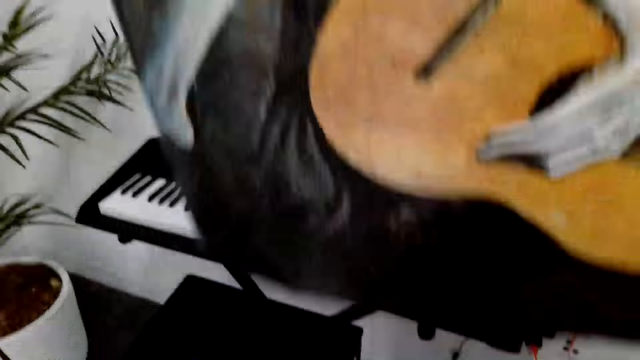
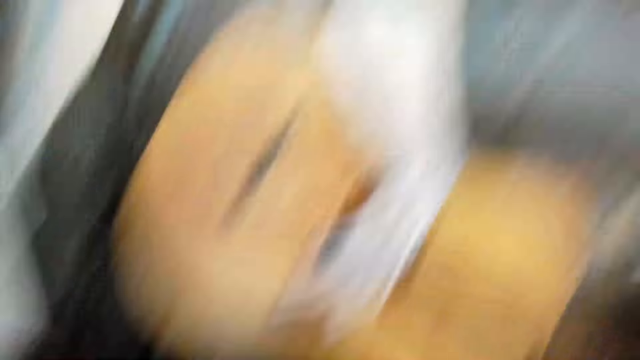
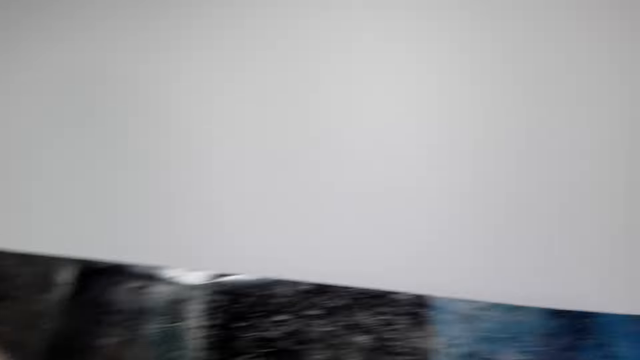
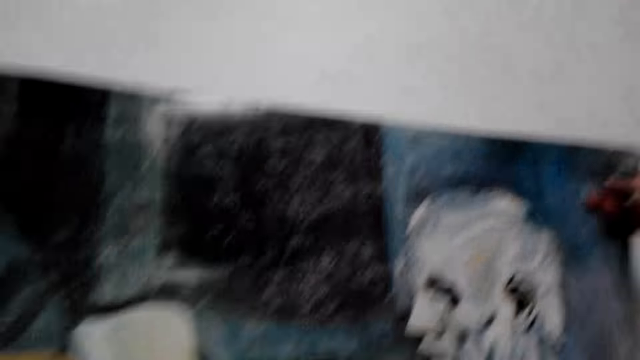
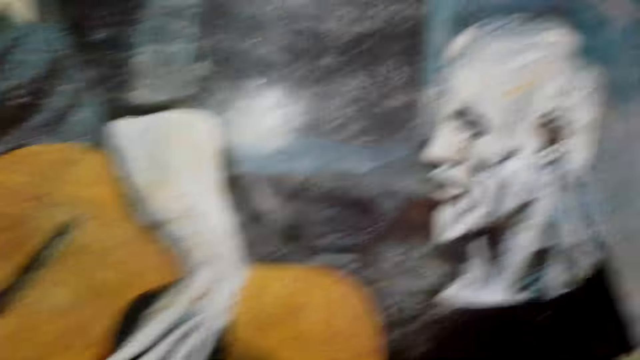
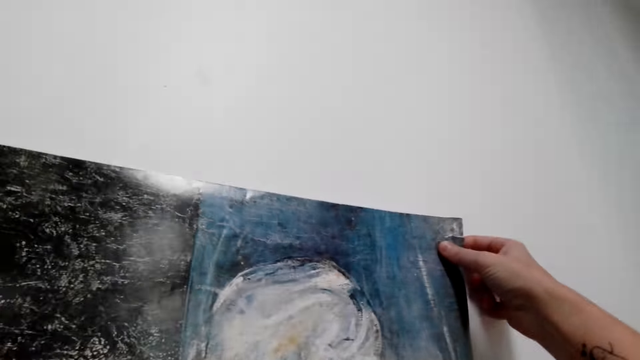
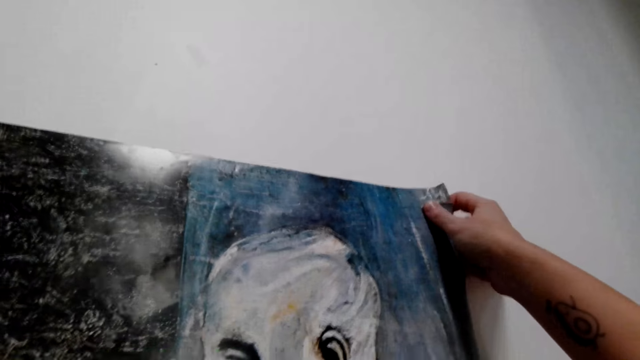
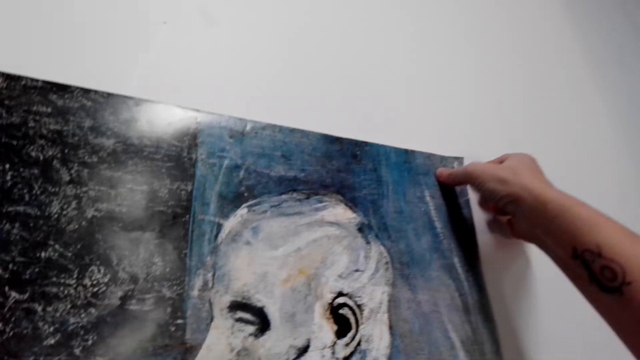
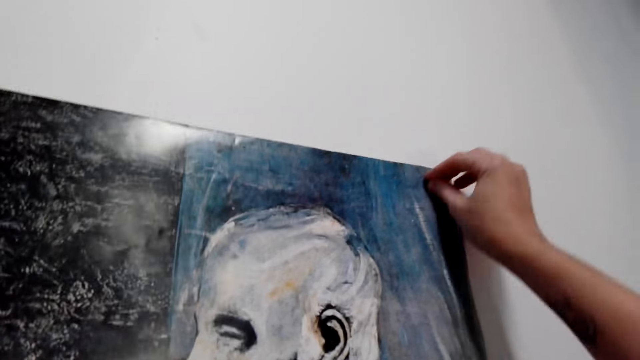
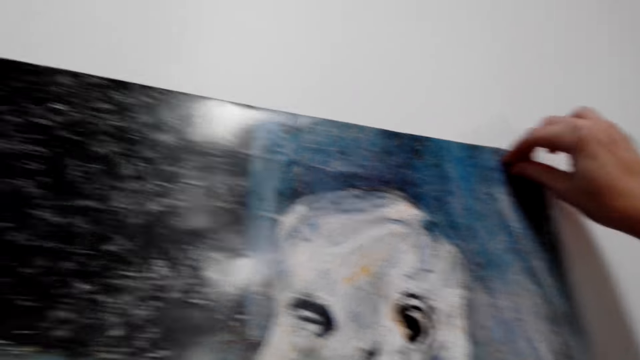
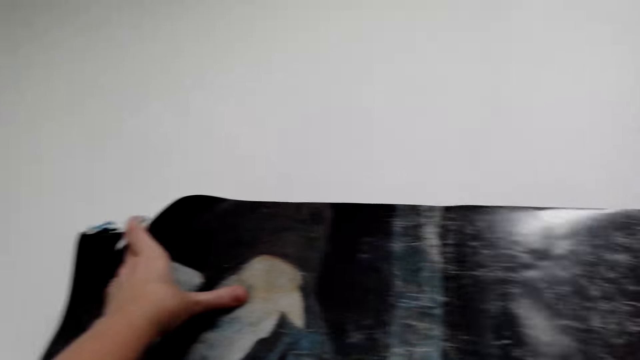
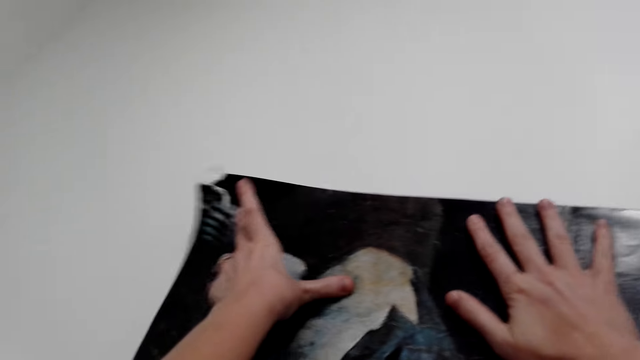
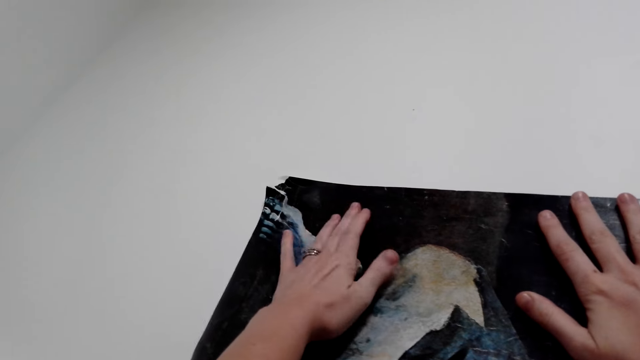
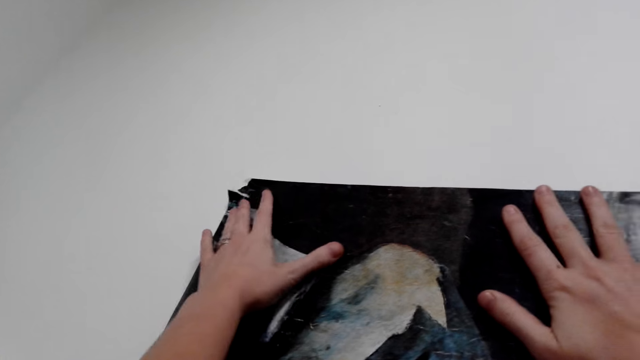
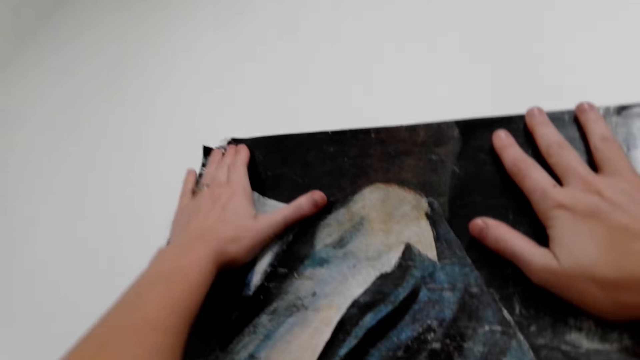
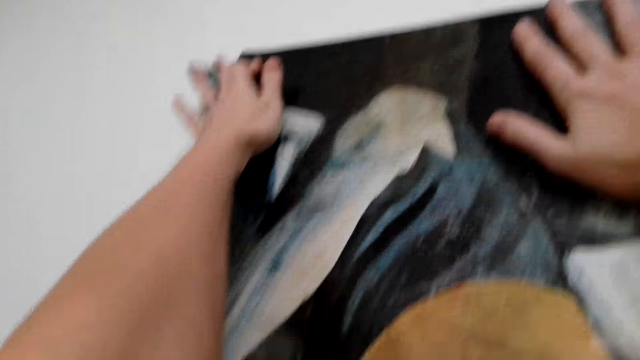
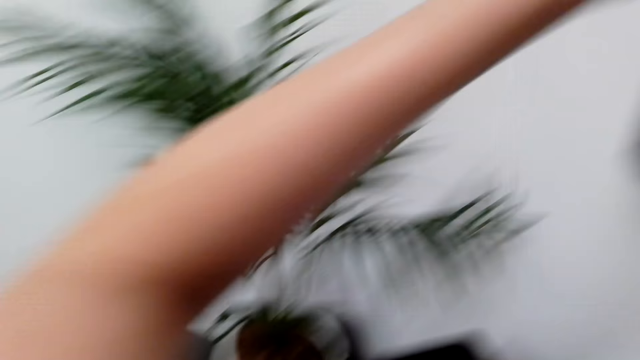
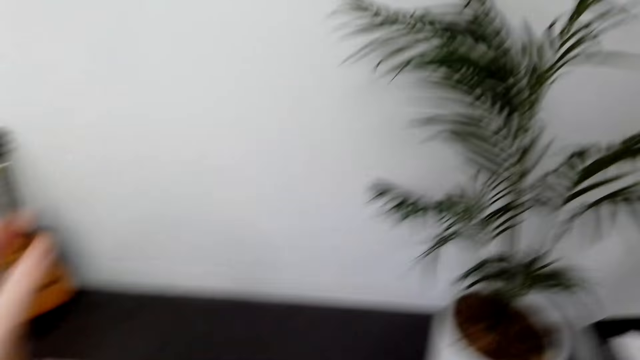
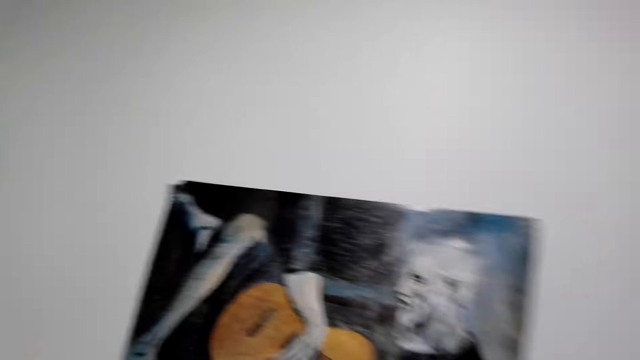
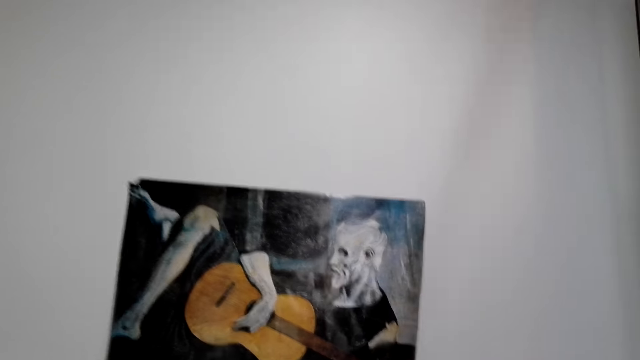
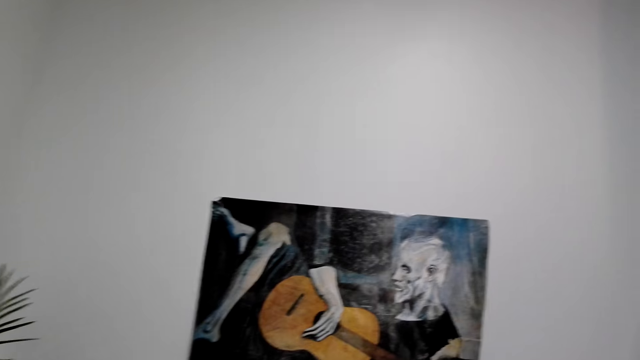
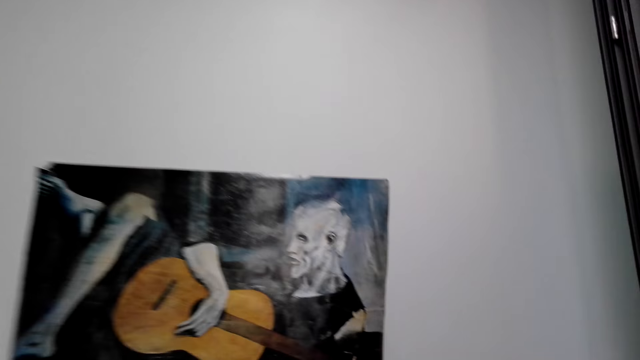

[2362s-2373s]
The camera wearer sticks the manila paper or wallpaper with a drawing image on the wall. They press the wallpaper on the wall with the hands. They look around.

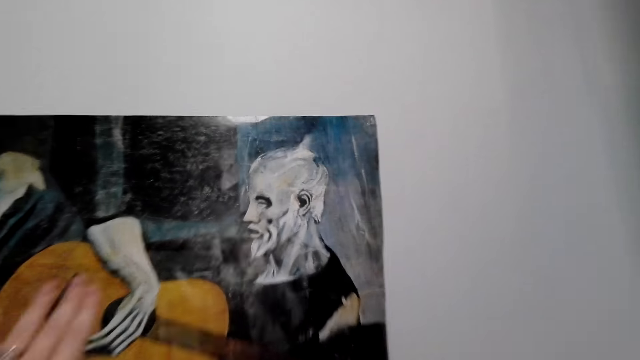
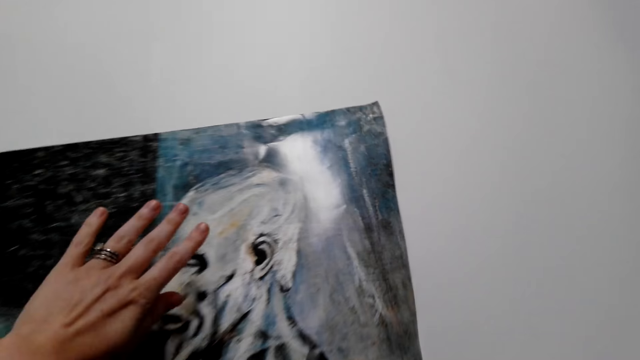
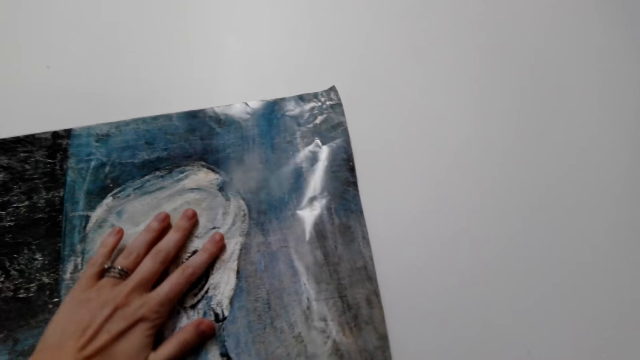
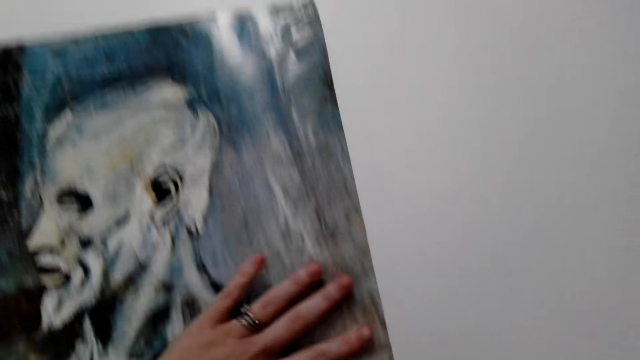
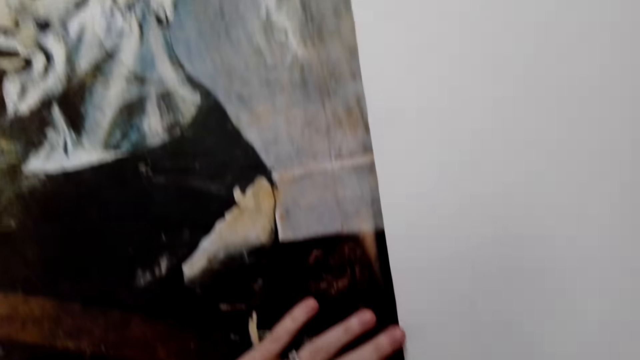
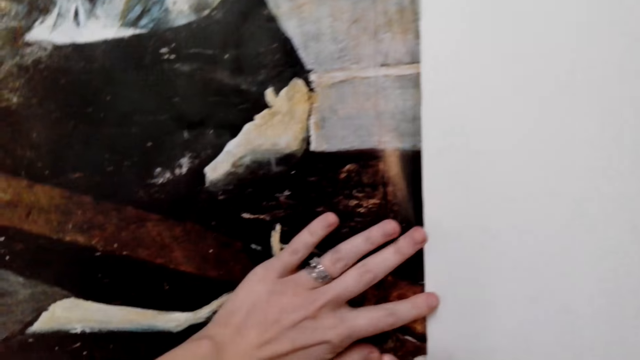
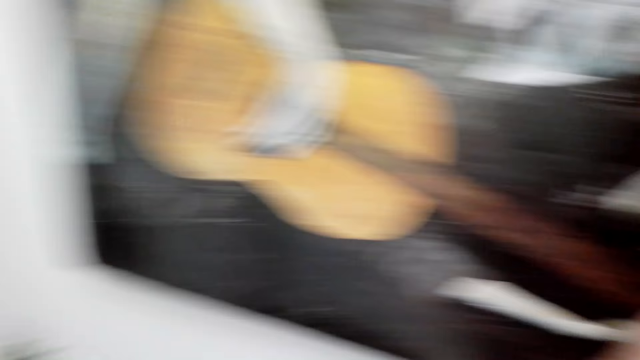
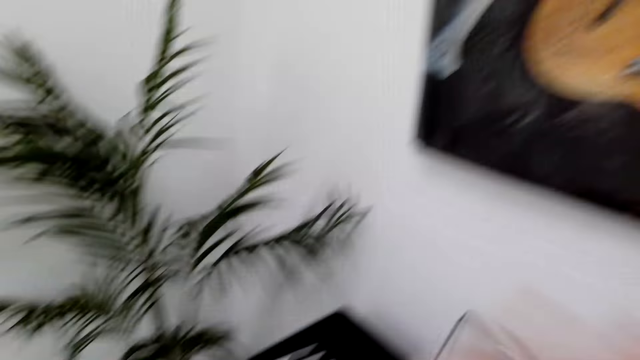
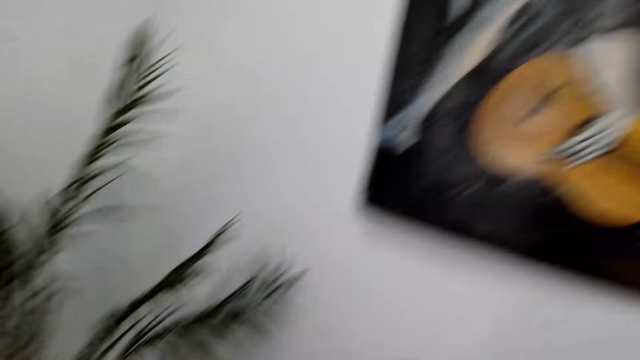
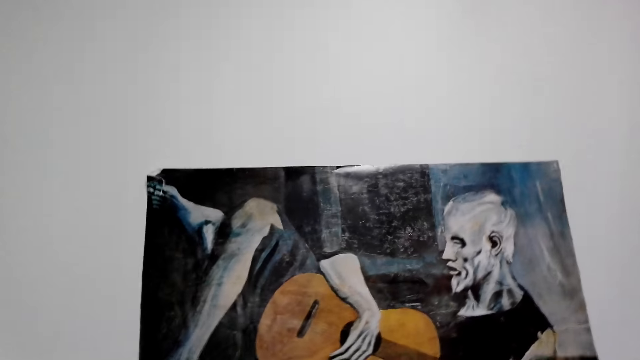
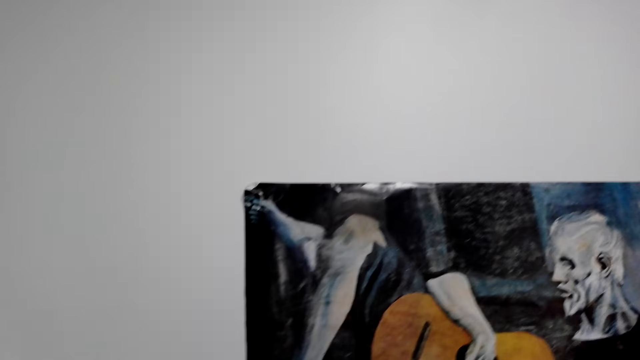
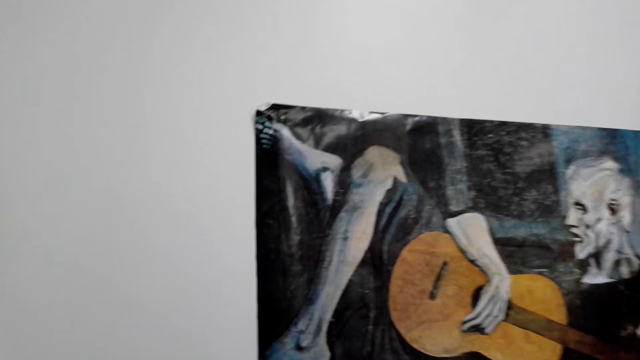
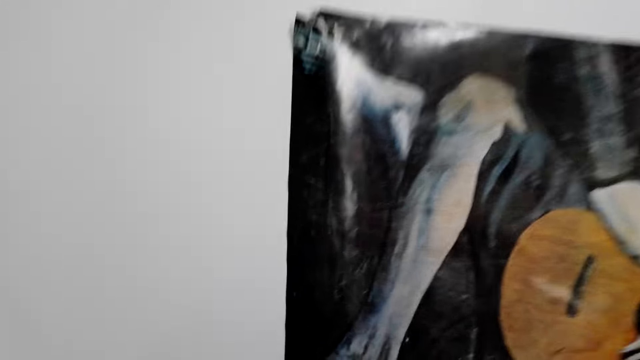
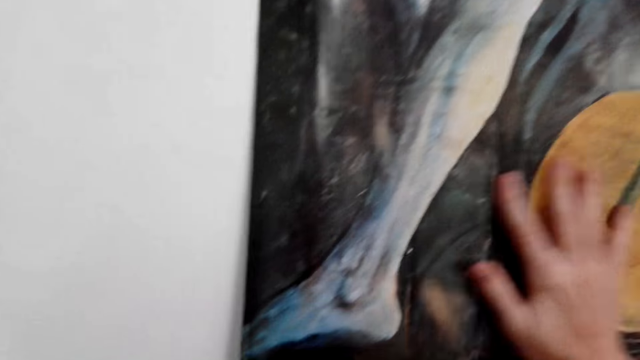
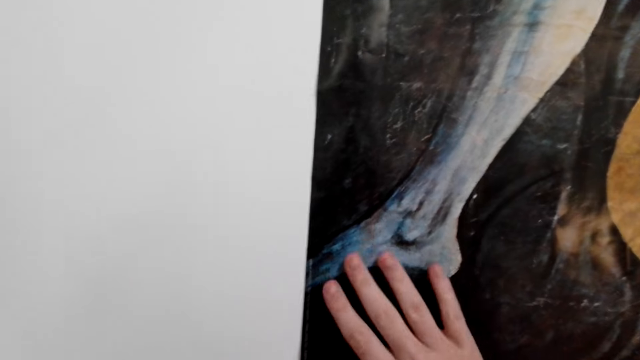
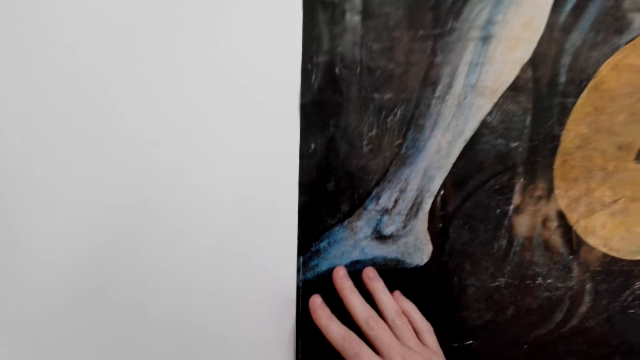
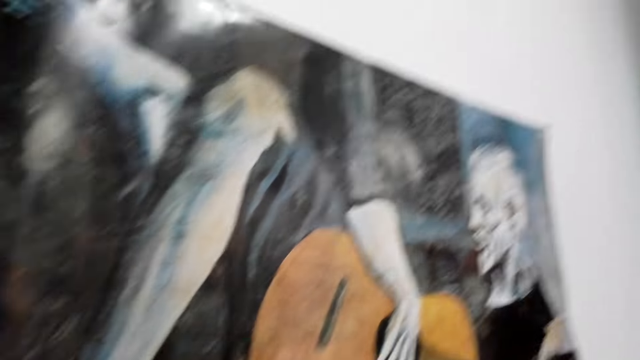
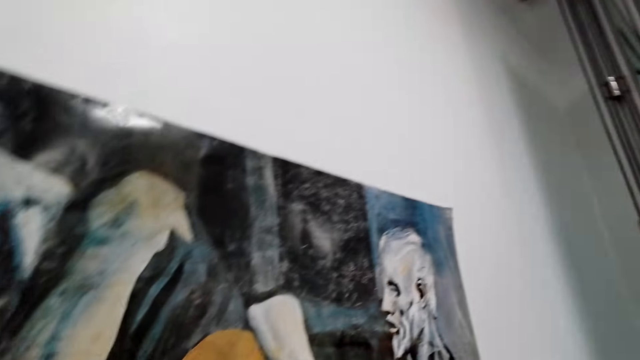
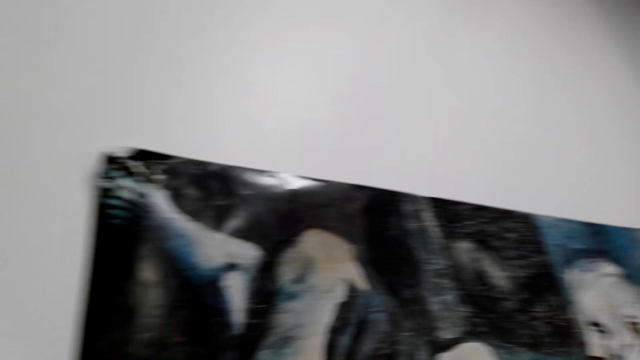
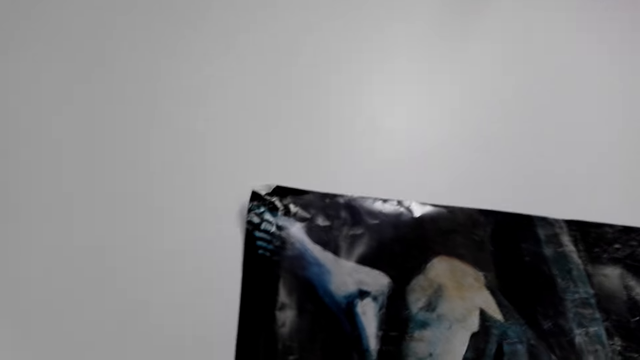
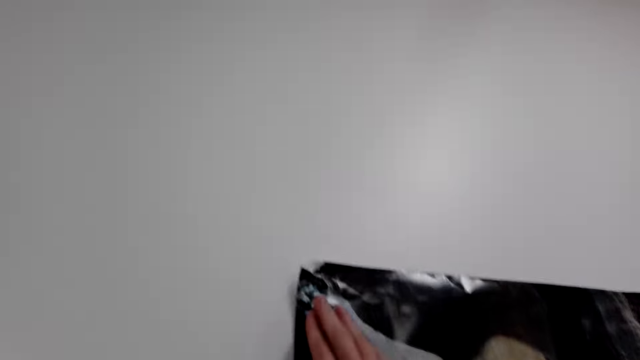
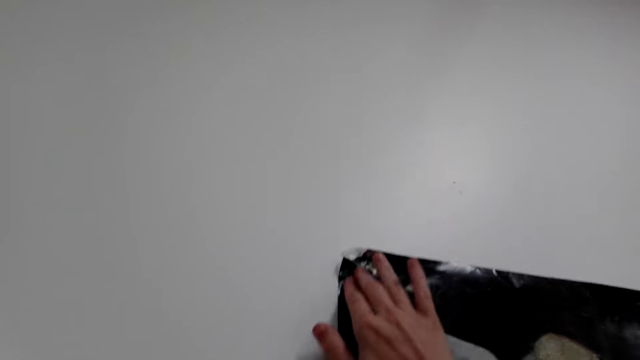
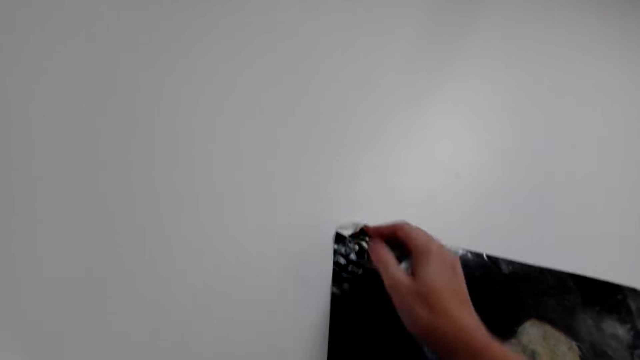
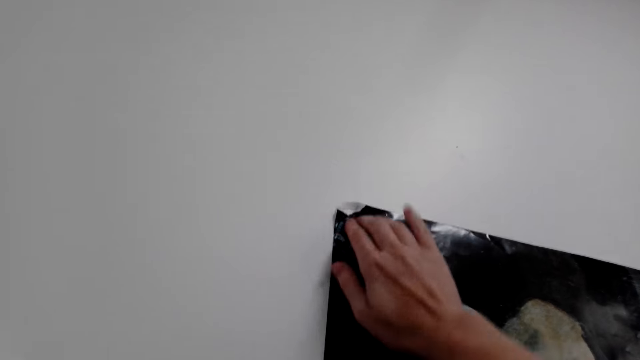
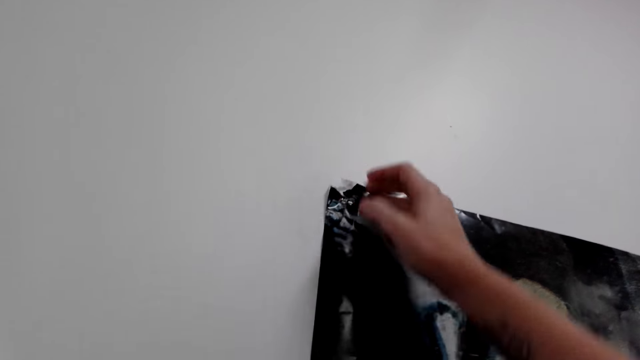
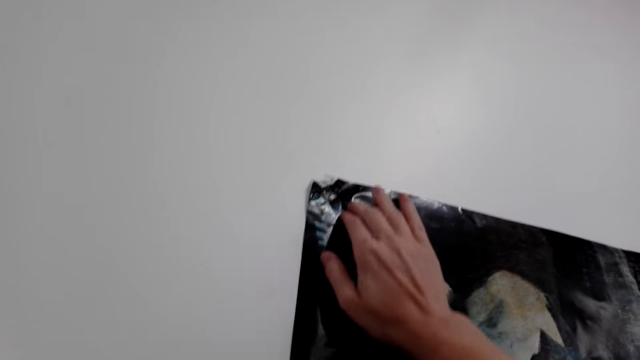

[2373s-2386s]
The camera wearer sticks the manila paper or wallpaper with a drawing image on the wall. They look around. They stick the manila paper with a drawing image on the wall. They straighten the wallpaper on the wall with the hands.
